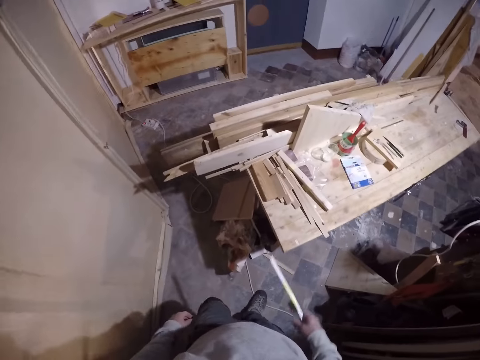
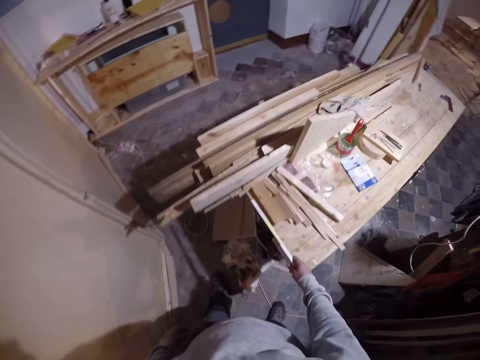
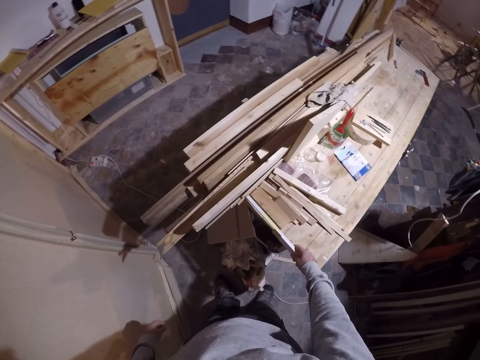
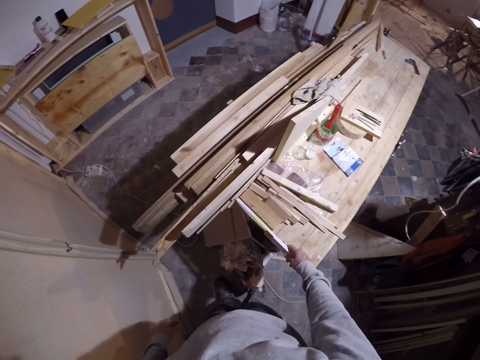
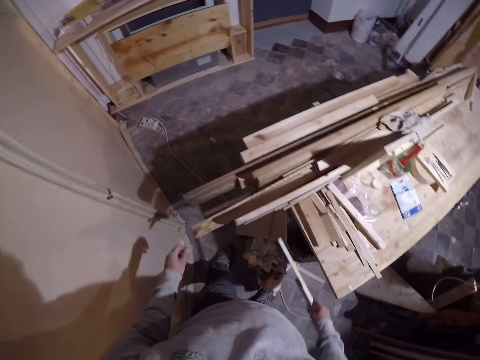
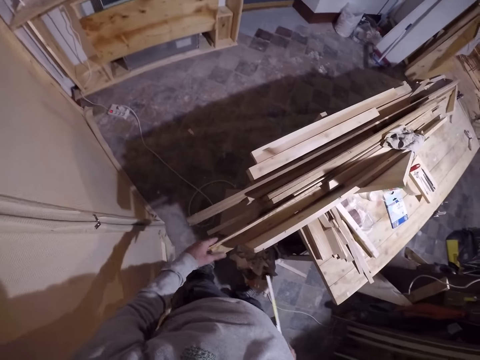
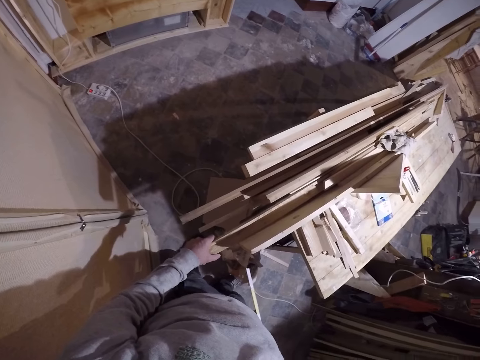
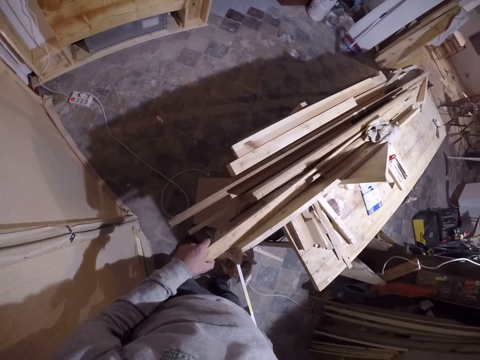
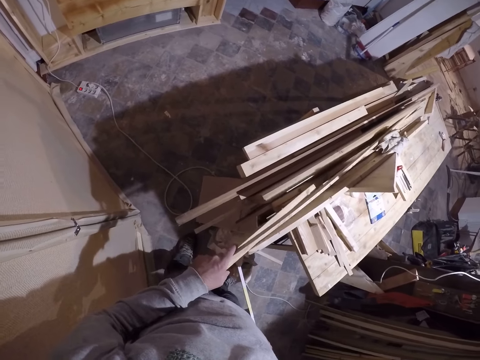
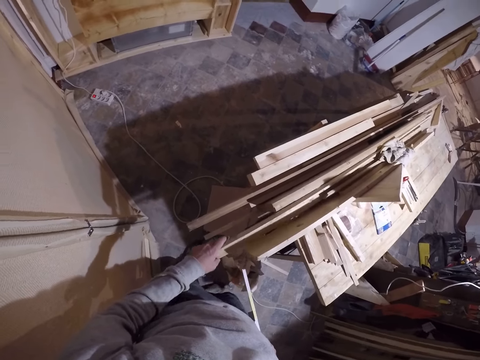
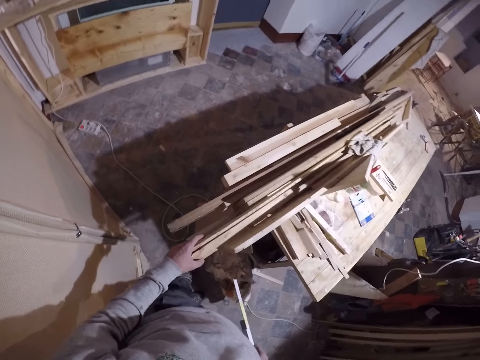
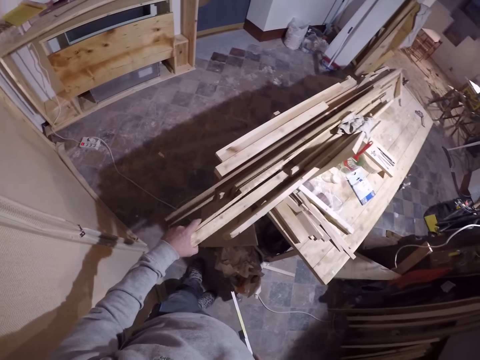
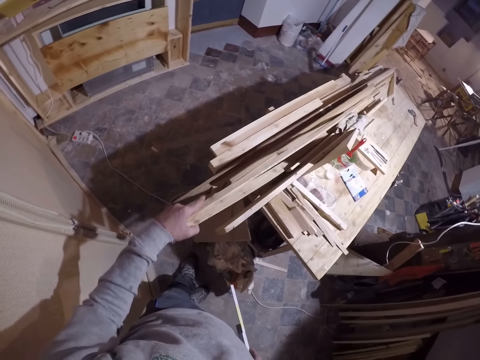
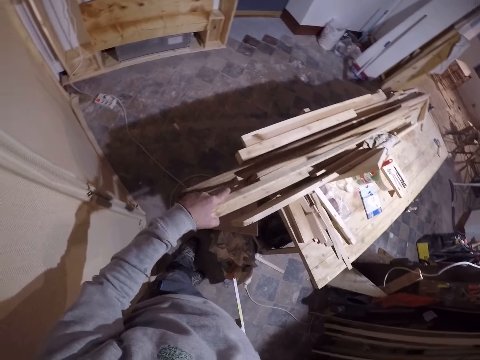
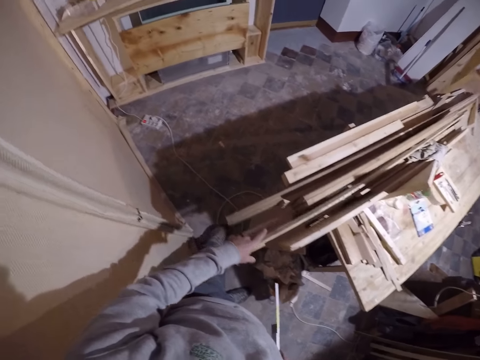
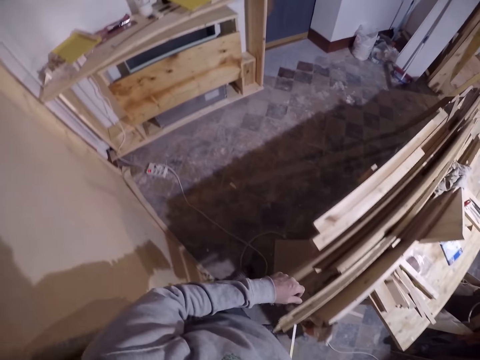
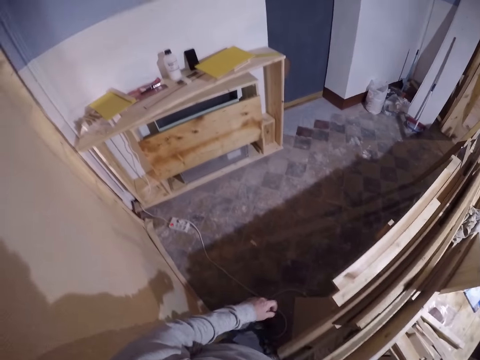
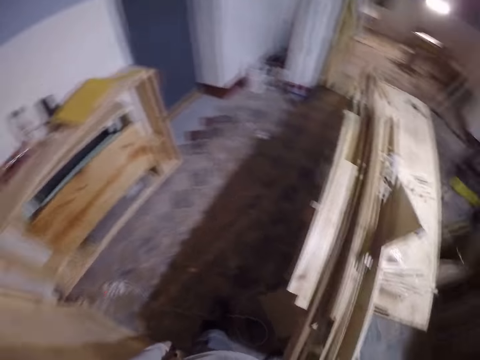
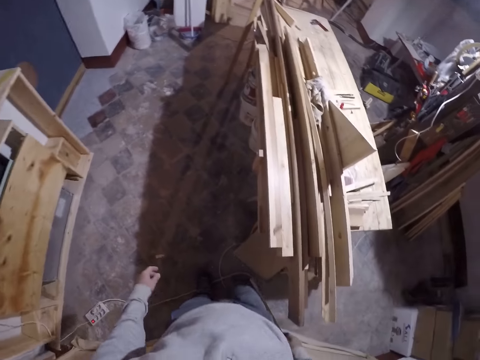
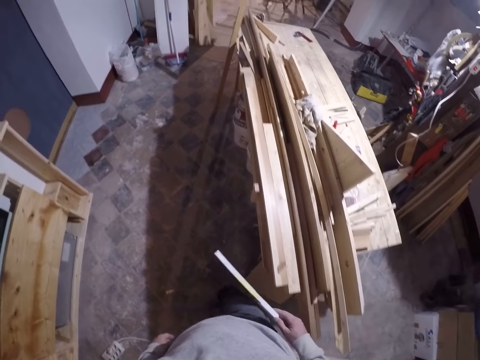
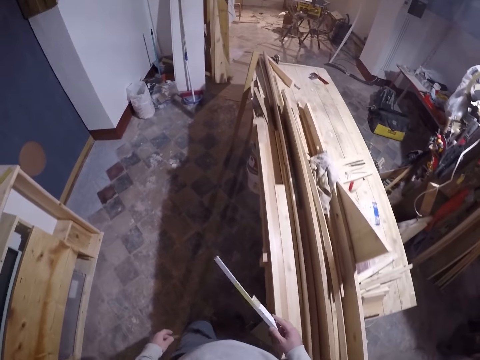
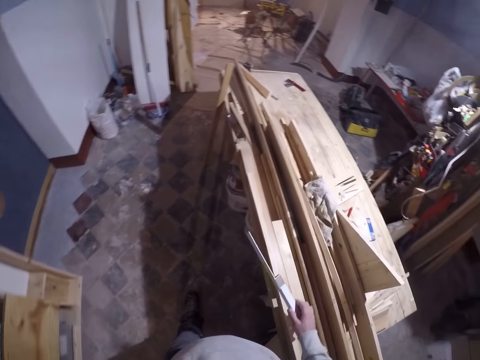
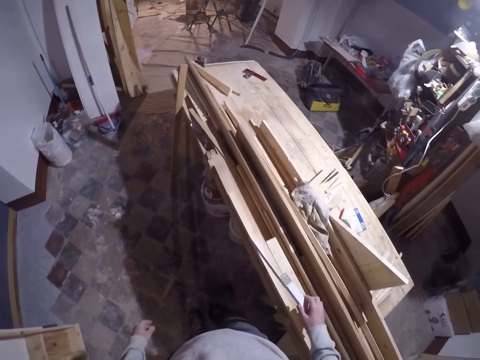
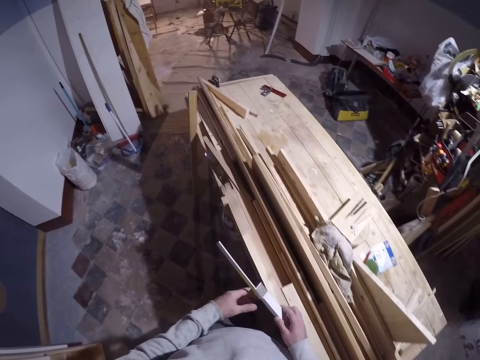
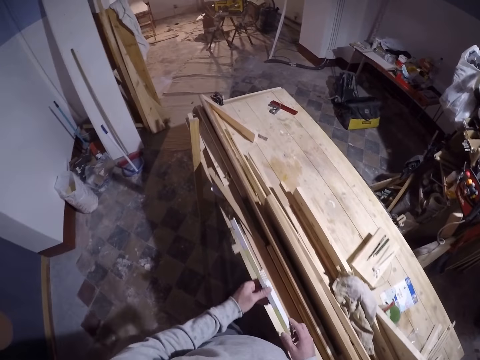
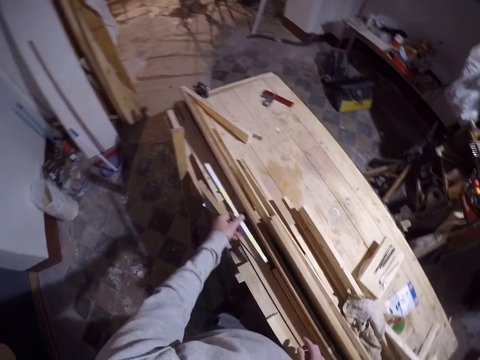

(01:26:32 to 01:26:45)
The camera wearer measures a piece of wood with the ruler in his right hand. He holds pieces of wood. He grabs a plywood on a workbench with his left hand. He picks the plywood on the workbench with his left hand. He drops the plywood on the workbench in his left hand. He walks around the workshop. He passes the ruler to his left hand.

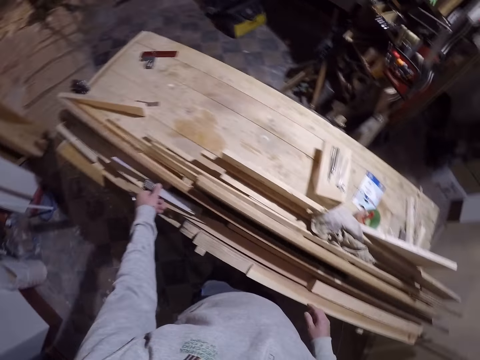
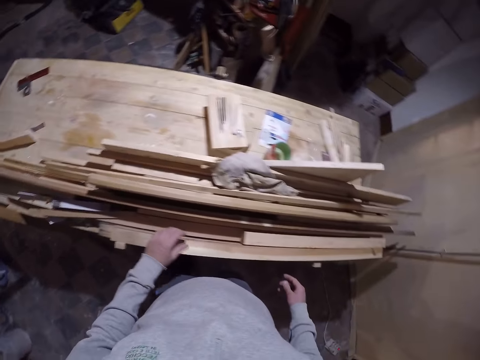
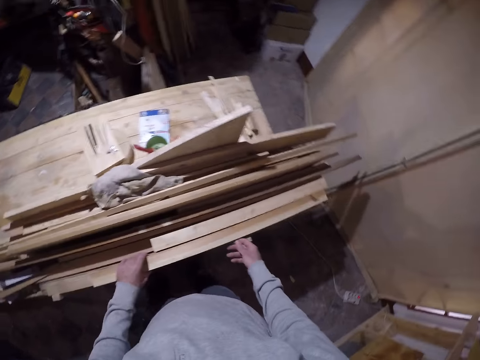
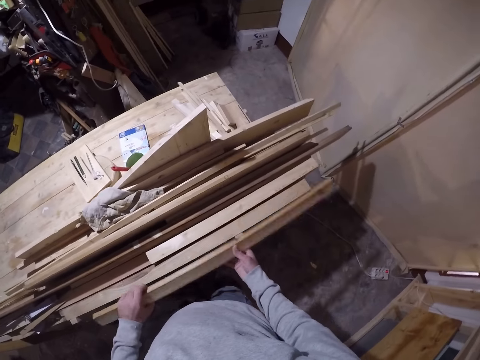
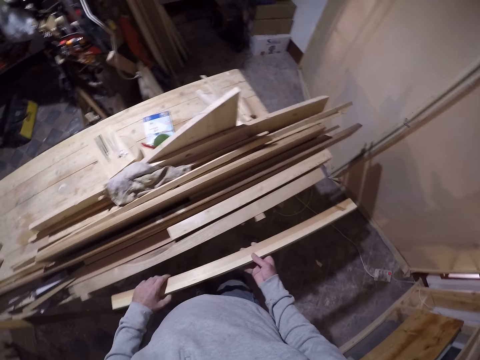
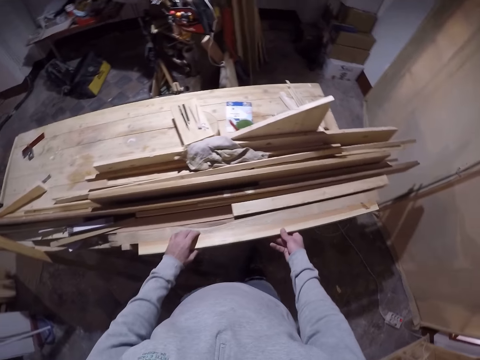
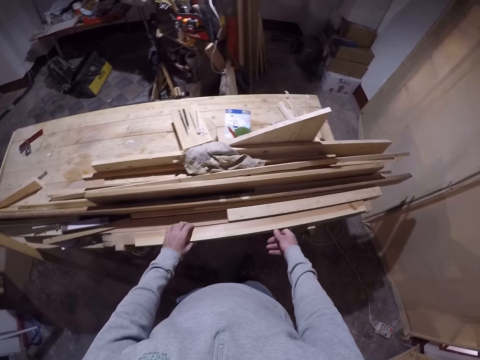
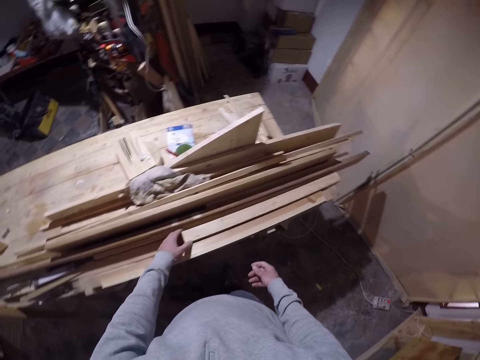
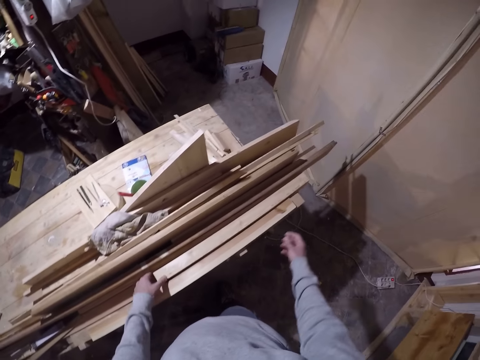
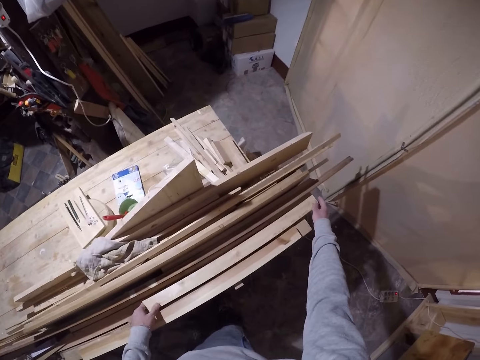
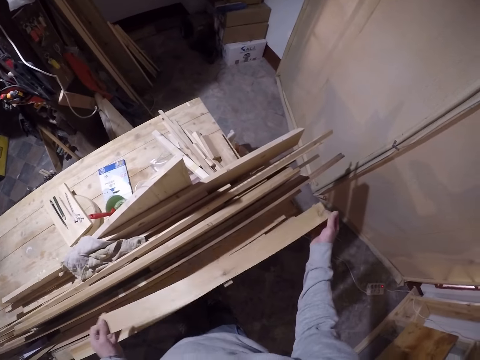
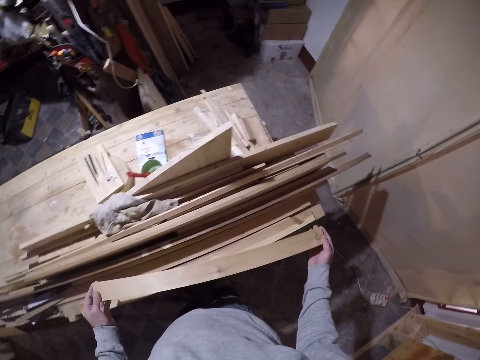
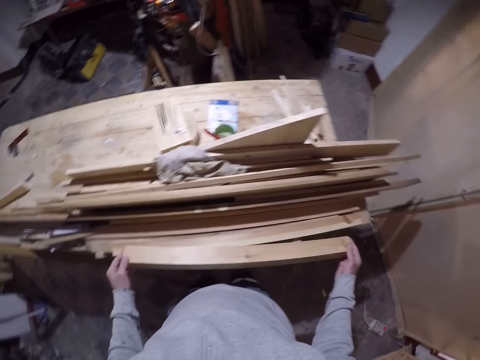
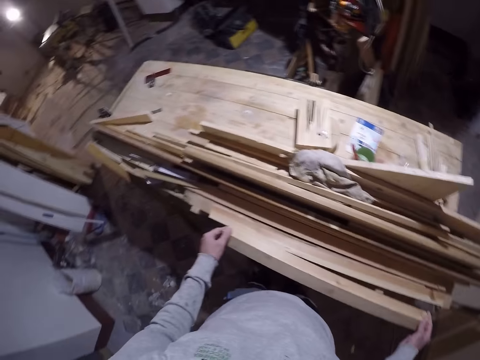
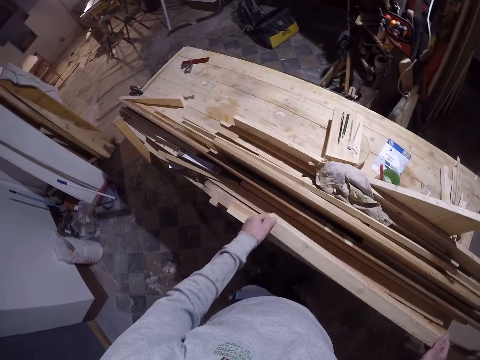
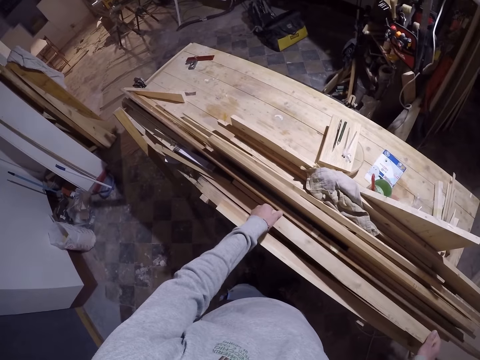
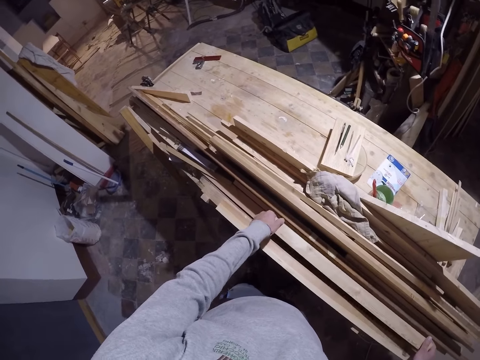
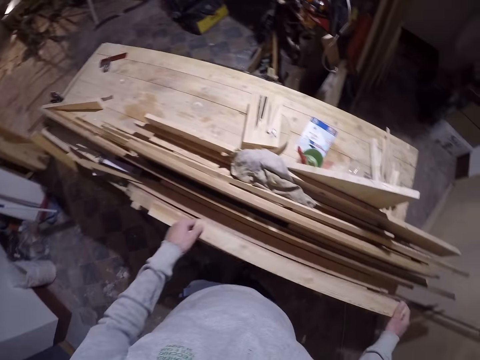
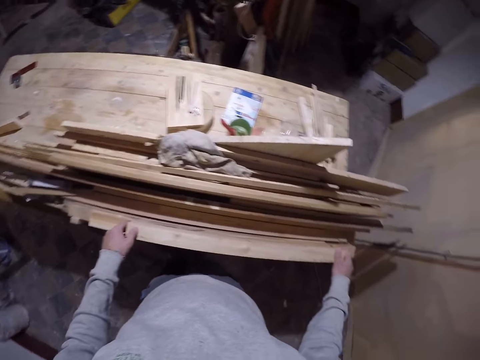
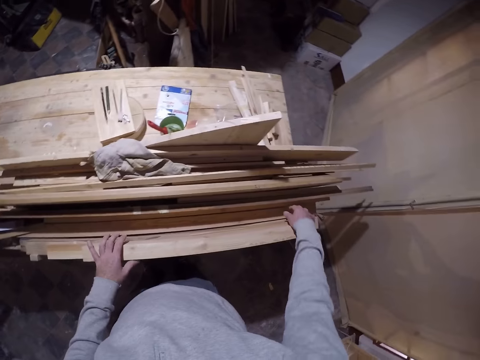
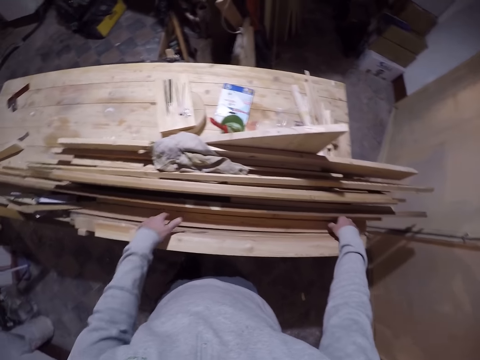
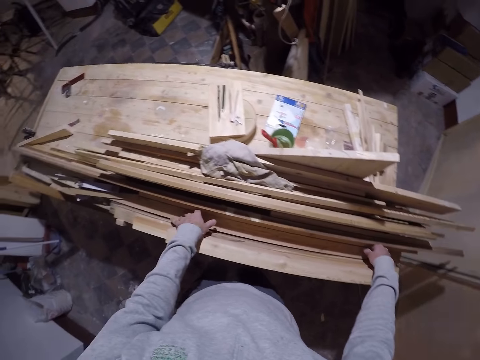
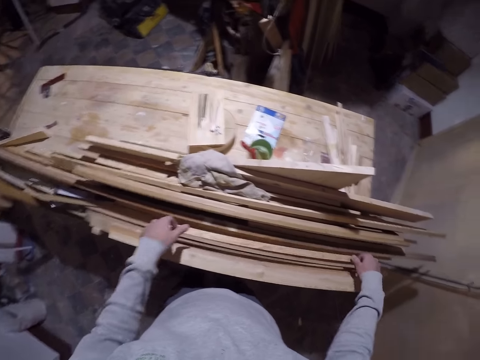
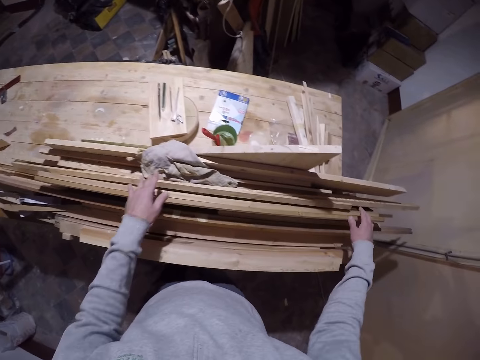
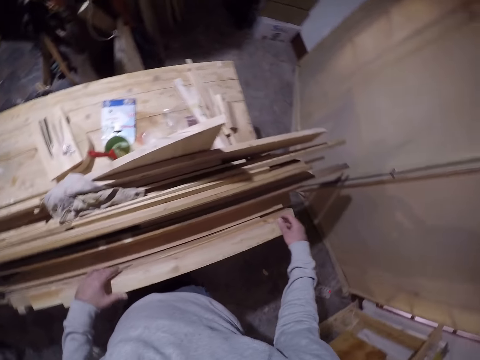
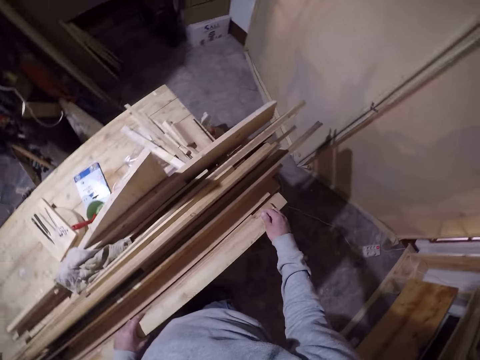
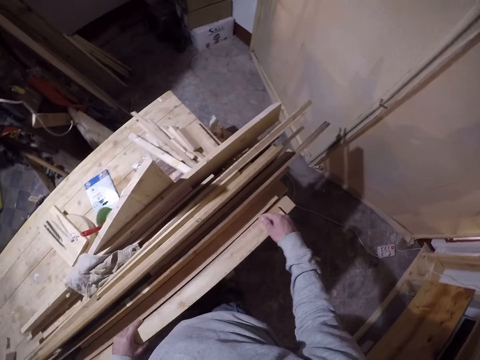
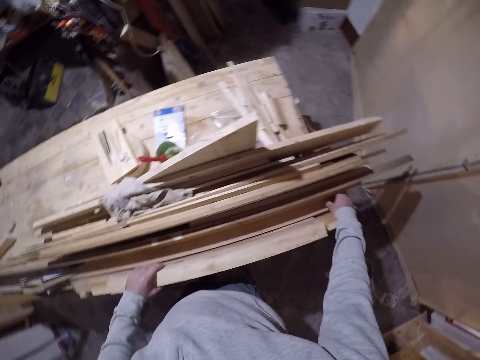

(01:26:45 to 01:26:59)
The camera wearer drops the ruler or measuring tool in his left hand on the workbench. He holds a plywood or piece of wood on the workbench with his left hand, picks the plywood on the workbench with both hands, and checks the piece of wood. He drops the plywood on the workbench with both hands. He holds the plywood on the workbench with his left hand and picks the plywood on the workbench with both hands. He checks the piece of wood. He drops the plywood on the workbench with both hands. He picks the plywood on the workbench with both hands and drops the plywood on the workbench with both hands. He picks the plywood on the workbench with both hands and drops the plywood on the workbench with both hands. He arranges the pieces of wood on the table. He moves the plywood with both hands.
